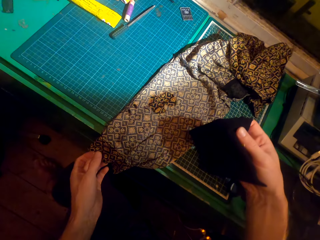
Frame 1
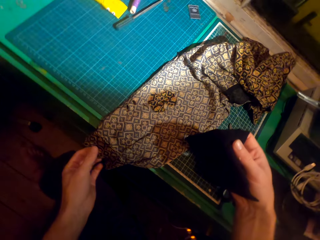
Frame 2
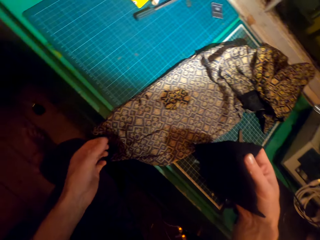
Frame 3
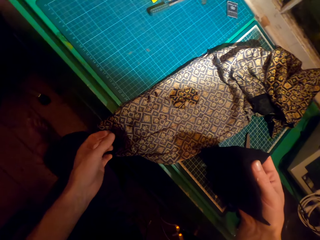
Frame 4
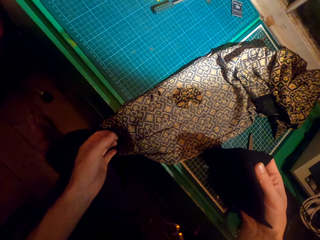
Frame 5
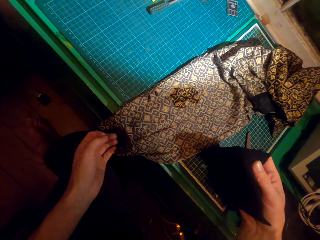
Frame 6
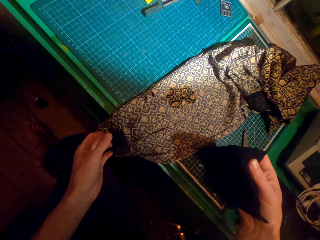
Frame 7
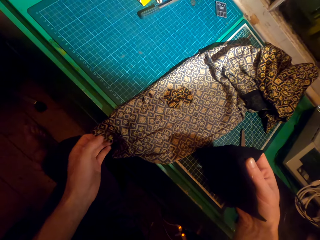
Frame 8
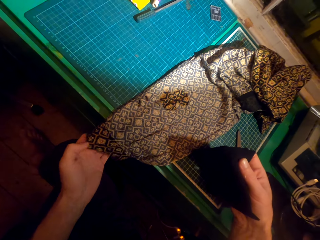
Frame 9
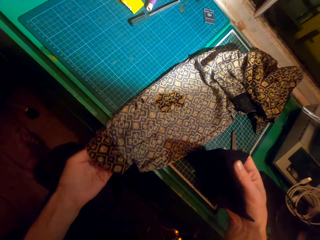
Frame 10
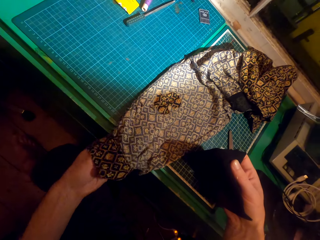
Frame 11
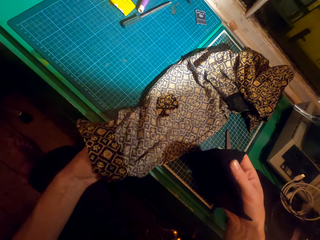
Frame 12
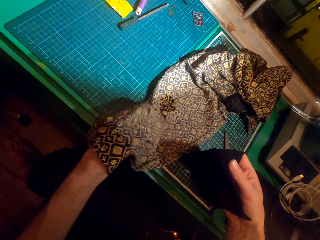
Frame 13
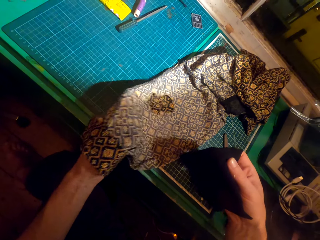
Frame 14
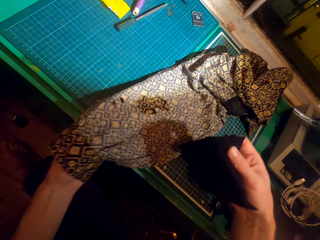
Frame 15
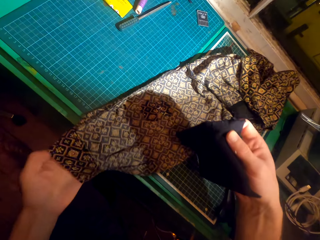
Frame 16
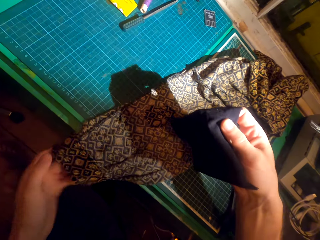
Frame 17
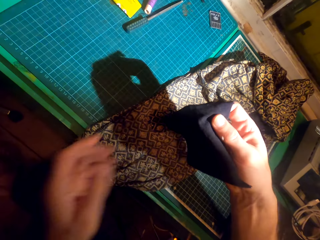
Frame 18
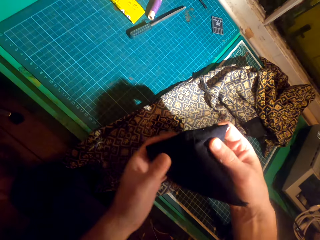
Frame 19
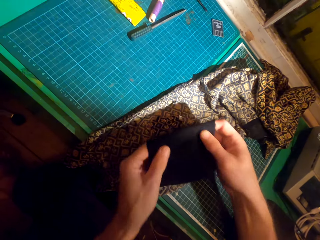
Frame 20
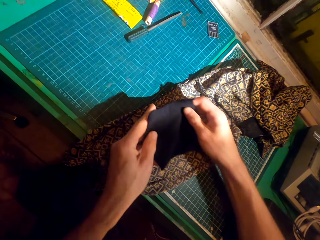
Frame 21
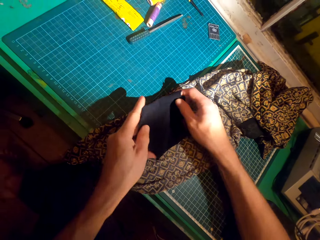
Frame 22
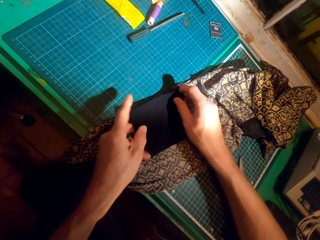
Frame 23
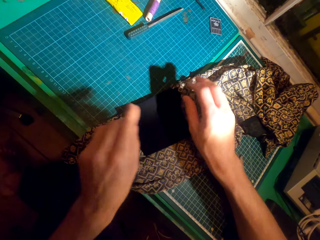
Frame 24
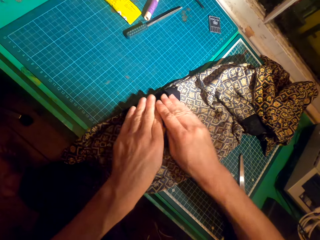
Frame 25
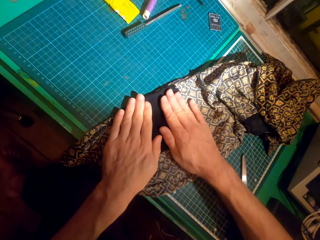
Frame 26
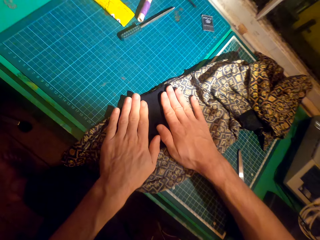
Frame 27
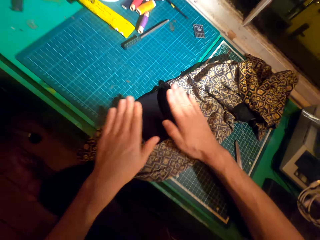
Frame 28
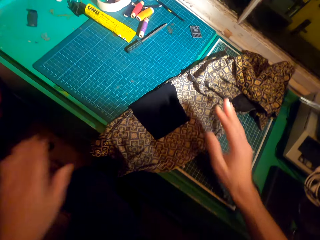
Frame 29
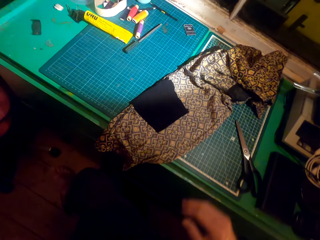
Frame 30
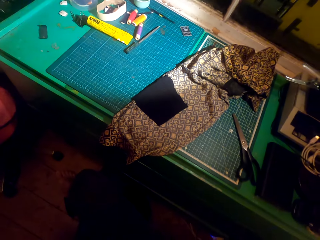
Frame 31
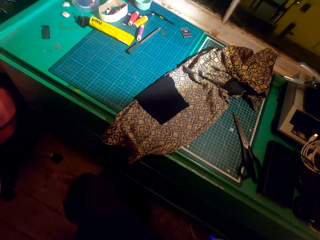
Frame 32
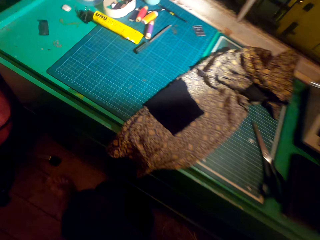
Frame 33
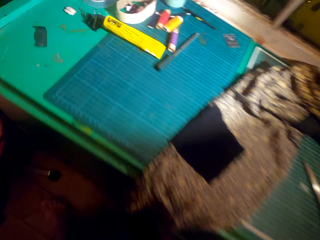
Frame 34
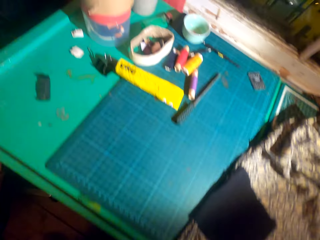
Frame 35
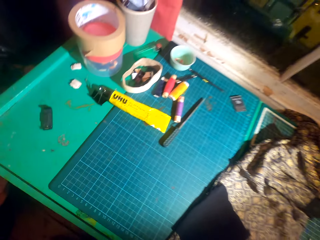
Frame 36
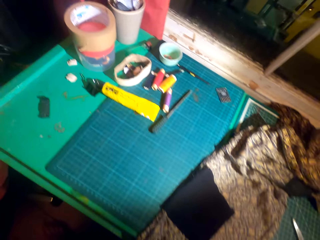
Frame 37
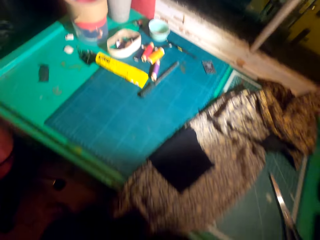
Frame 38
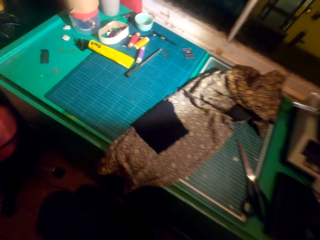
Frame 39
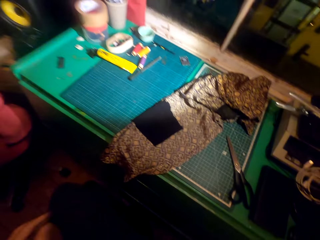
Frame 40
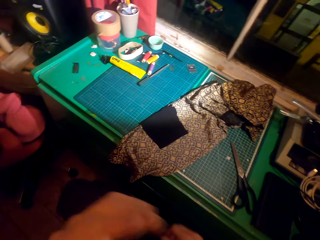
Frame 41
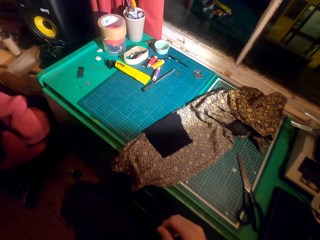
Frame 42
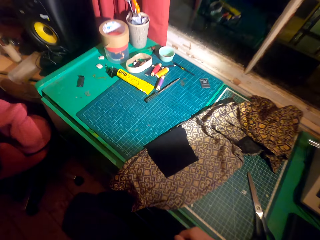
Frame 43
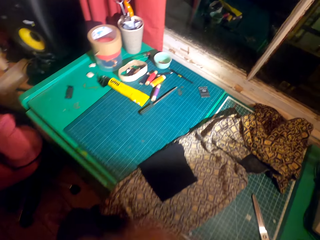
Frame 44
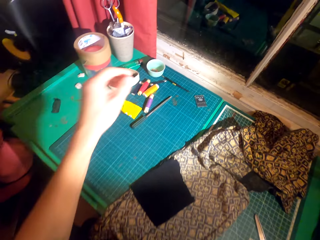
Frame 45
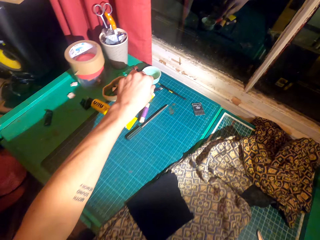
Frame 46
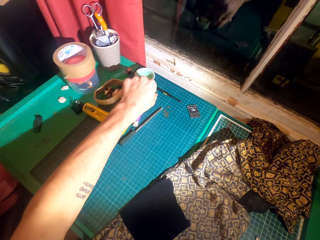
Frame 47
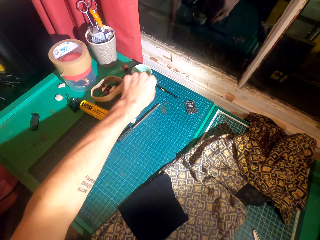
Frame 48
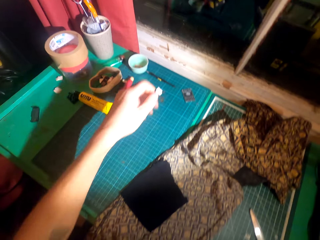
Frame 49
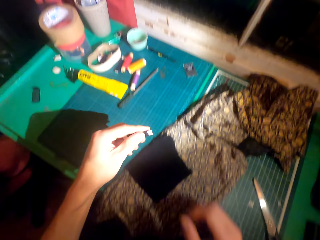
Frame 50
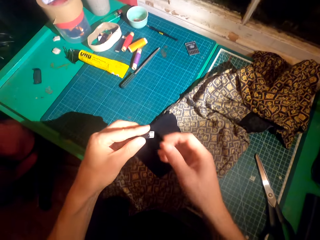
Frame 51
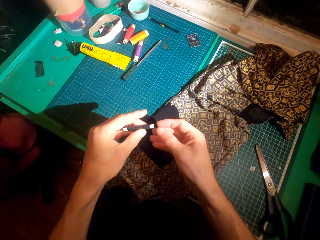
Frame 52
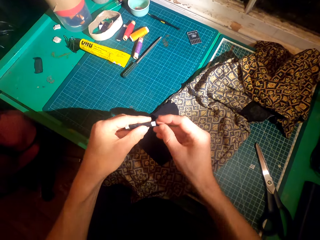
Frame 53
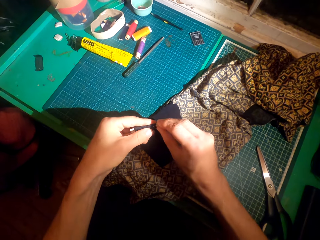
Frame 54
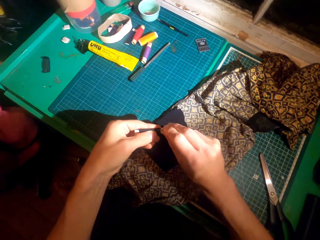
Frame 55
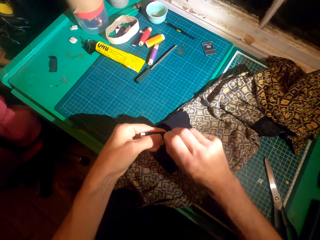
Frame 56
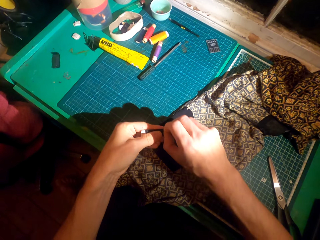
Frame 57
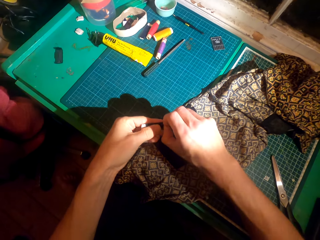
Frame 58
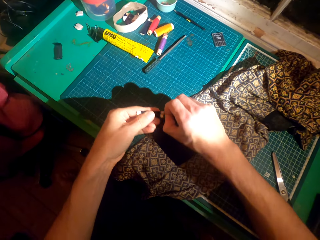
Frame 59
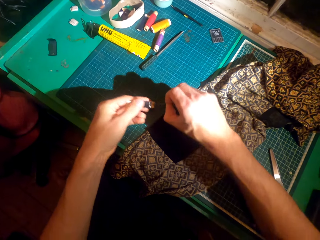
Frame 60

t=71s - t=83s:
The camera wearer puts a hand in the cloth. They remove the hand from the cloth. They place the patch on the hole on the cloth. They hold the material with the left hand. They touch the material with both hands. They swing both hands. They swing the left hand. They pick up a black thread roll with the left hand. They pull the sewing needle with the right hand.

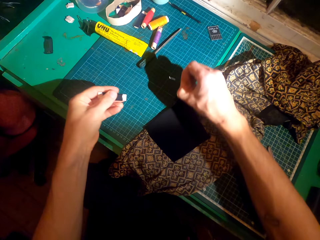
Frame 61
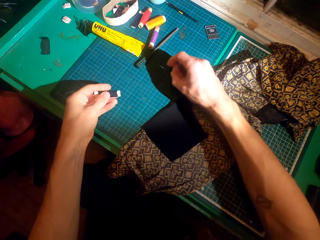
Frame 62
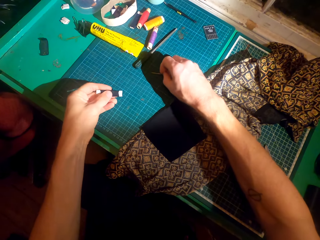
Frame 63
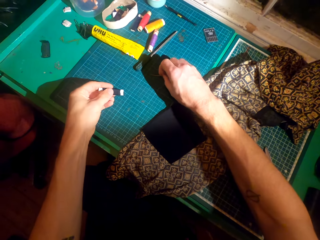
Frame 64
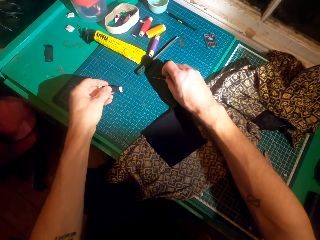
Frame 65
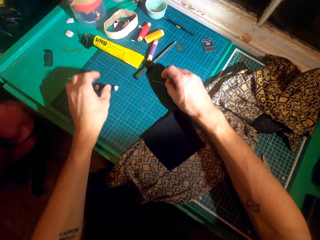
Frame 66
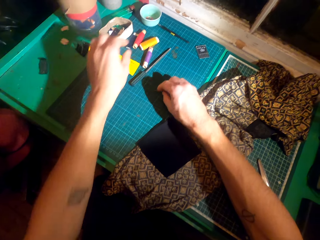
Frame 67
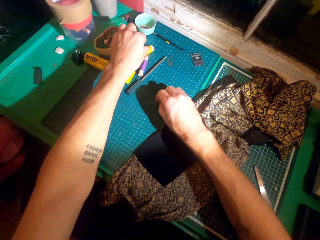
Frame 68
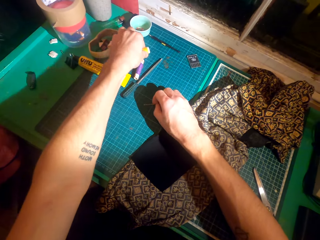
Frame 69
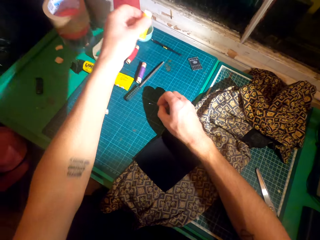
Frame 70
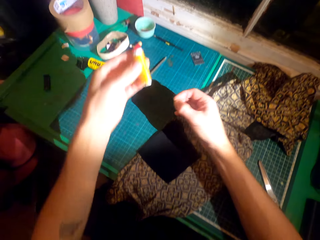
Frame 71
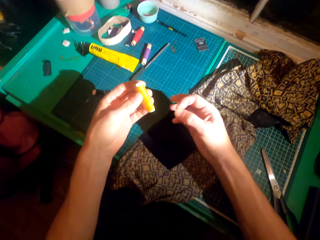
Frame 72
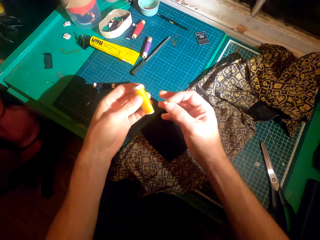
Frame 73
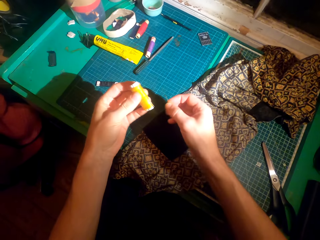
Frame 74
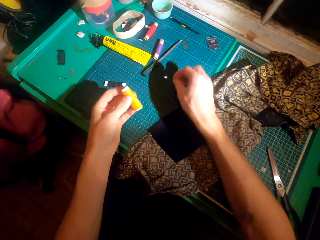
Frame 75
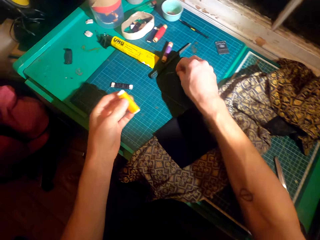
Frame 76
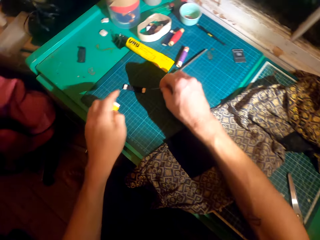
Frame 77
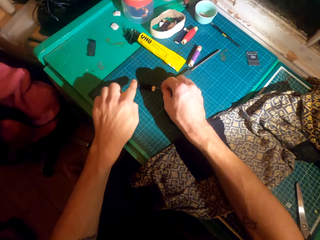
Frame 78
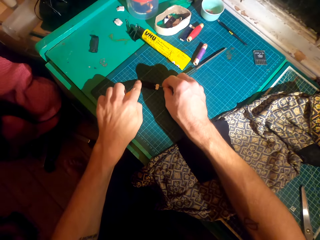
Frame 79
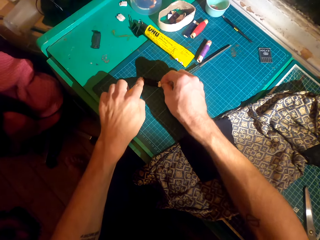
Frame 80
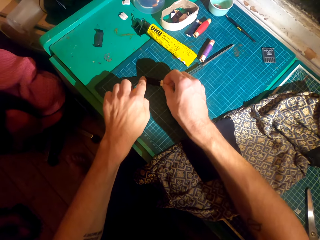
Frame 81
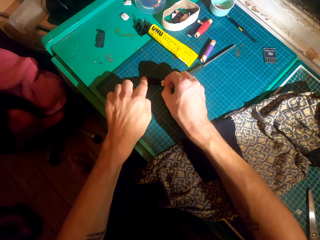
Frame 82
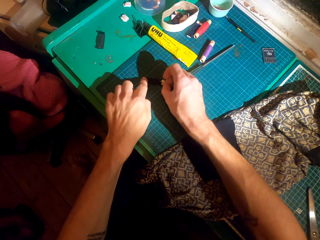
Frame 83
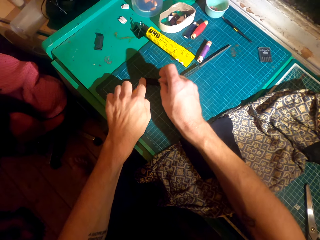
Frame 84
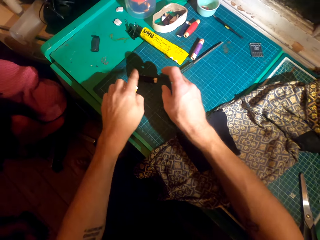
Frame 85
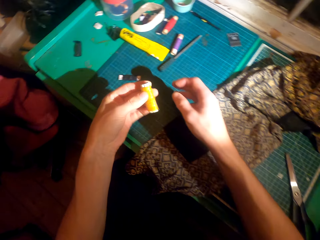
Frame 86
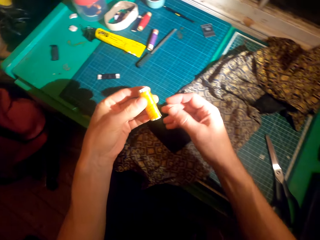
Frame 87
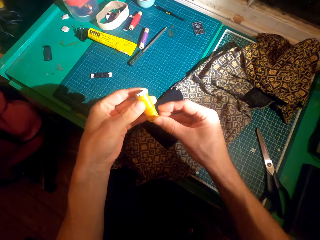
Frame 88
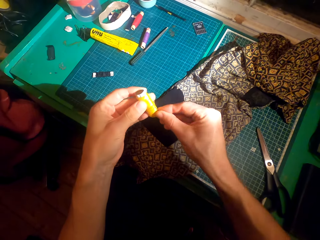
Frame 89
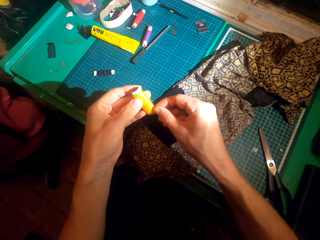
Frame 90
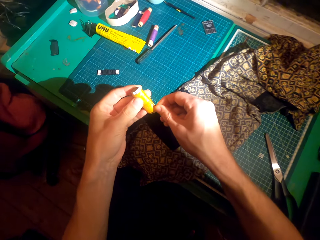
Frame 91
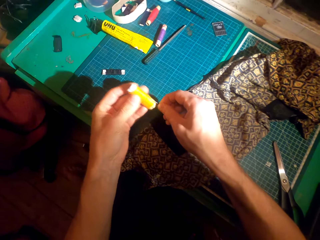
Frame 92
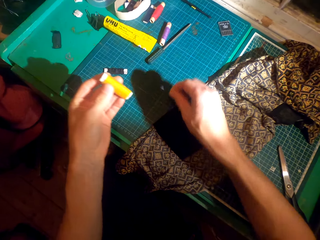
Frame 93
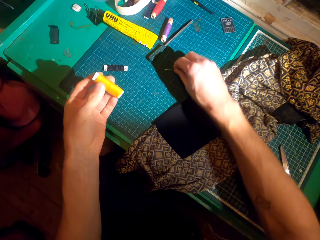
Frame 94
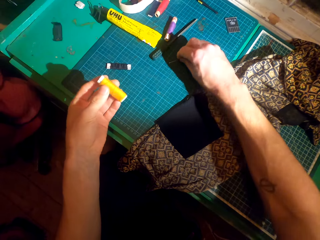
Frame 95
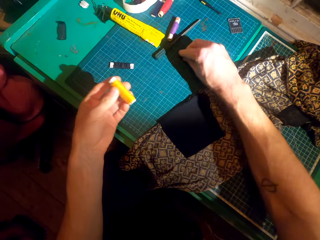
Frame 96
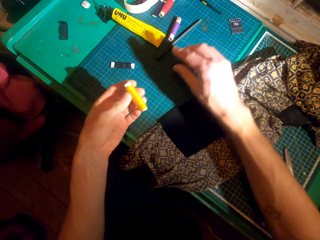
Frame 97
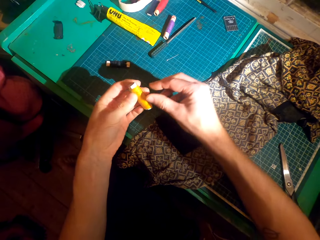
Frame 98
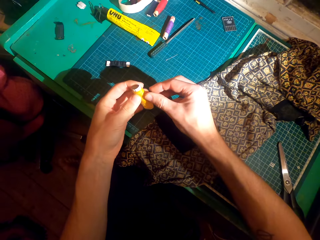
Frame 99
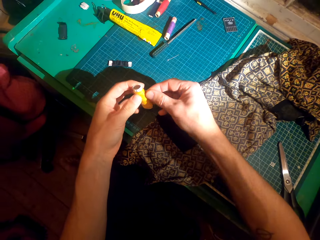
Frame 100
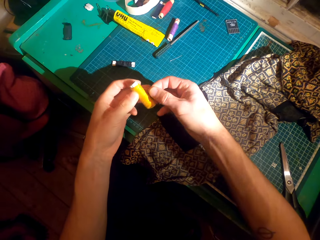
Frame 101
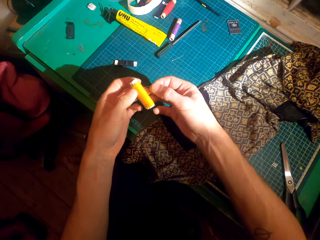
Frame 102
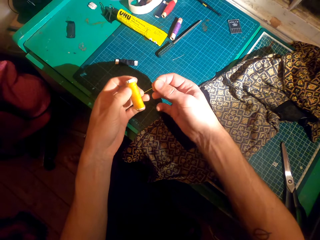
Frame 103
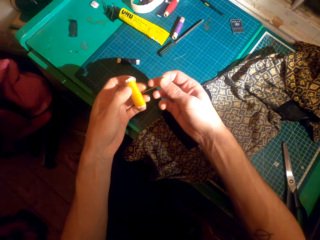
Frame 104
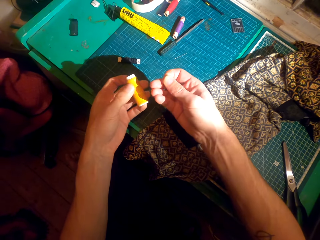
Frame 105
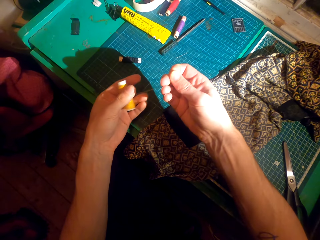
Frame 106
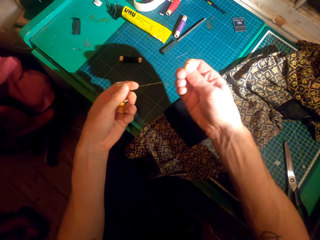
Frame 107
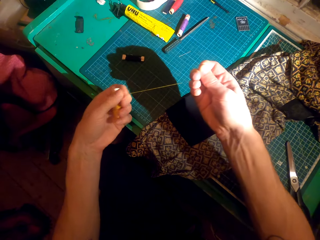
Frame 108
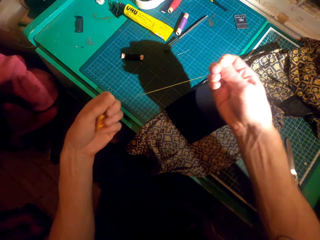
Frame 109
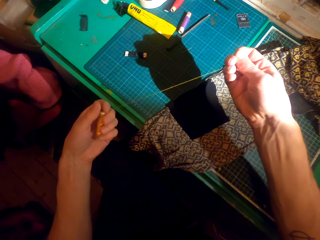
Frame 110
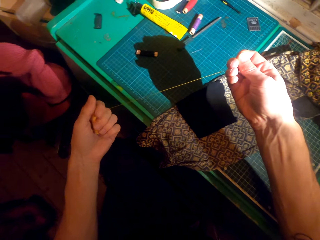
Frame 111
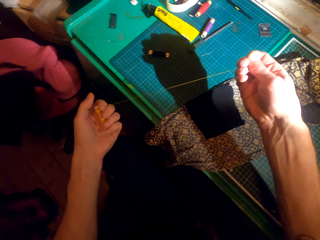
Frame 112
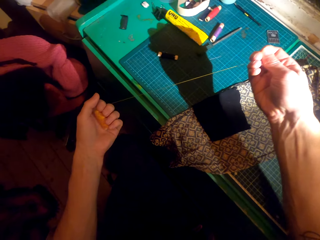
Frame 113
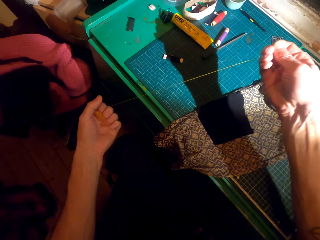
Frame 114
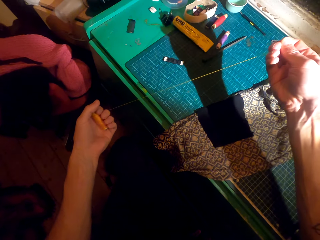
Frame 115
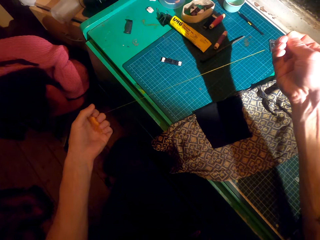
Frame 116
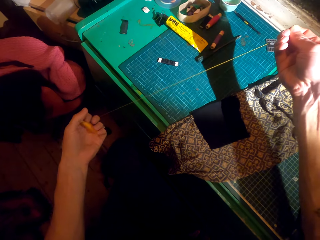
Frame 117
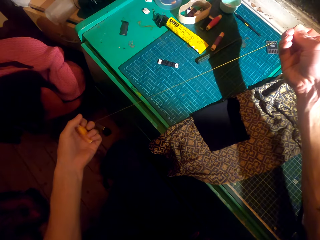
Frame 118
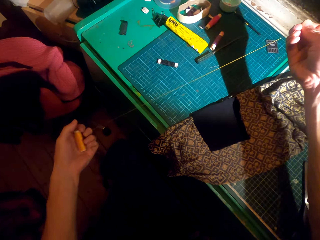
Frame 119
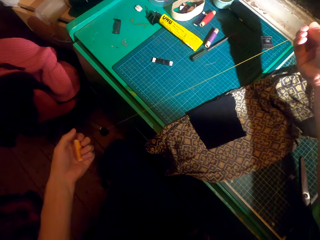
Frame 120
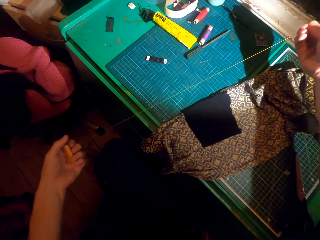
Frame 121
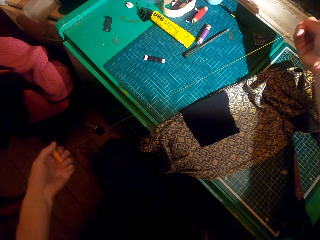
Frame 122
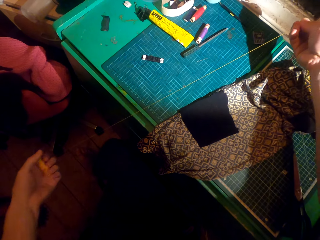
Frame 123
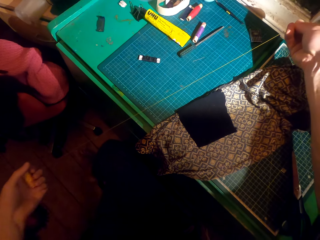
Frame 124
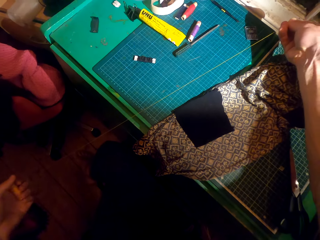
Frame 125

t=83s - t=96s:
The camera wearer drops the sewing needle on the table. They place the thread roll on the table. They pick up a yellow thread roll with the left hand. They put the needle in the black thread roll. They remove the needle from the yellow thread roll with the right hand. They drop the sewing needle on the table. They swing the right hand. They pull the thread with the right hand. They remove a thread.
